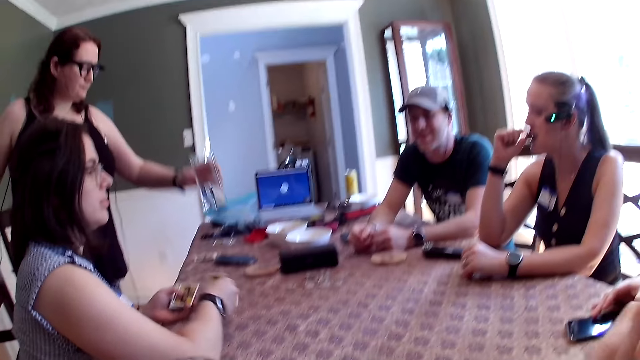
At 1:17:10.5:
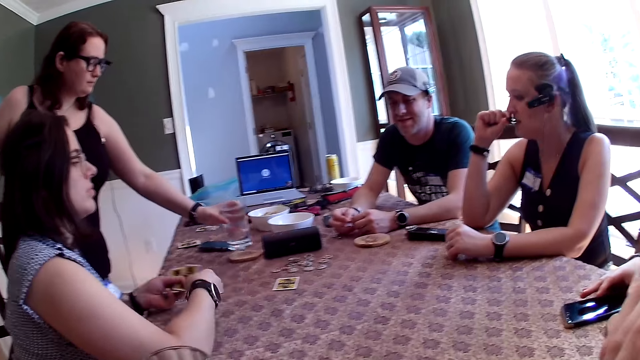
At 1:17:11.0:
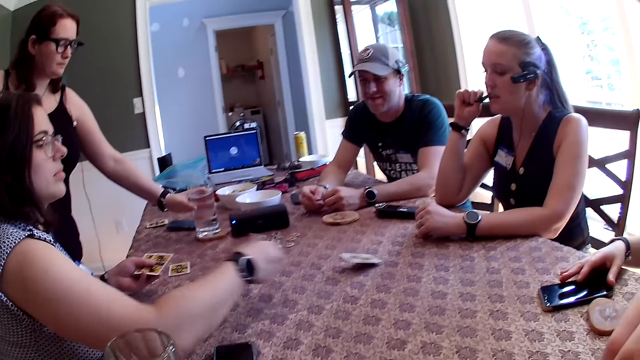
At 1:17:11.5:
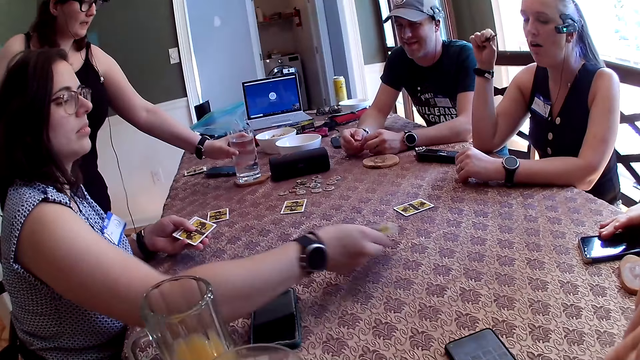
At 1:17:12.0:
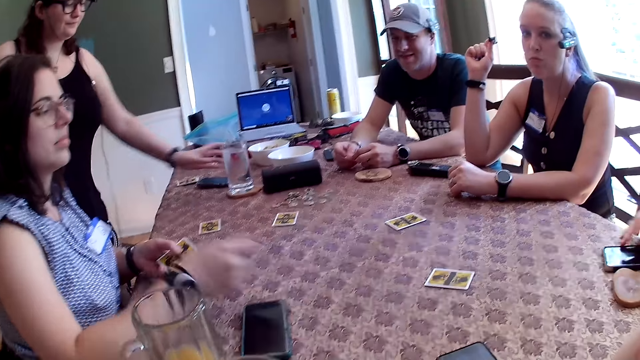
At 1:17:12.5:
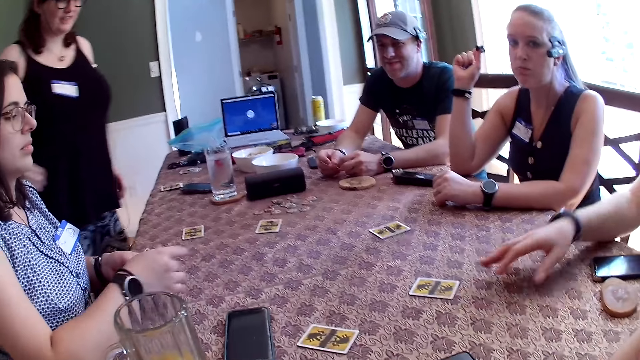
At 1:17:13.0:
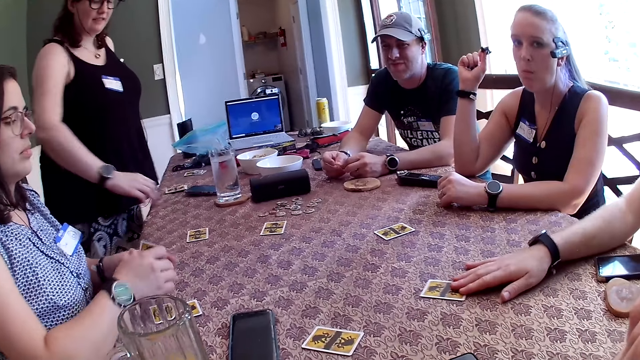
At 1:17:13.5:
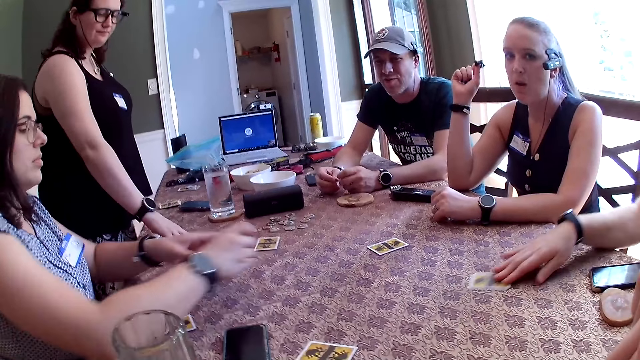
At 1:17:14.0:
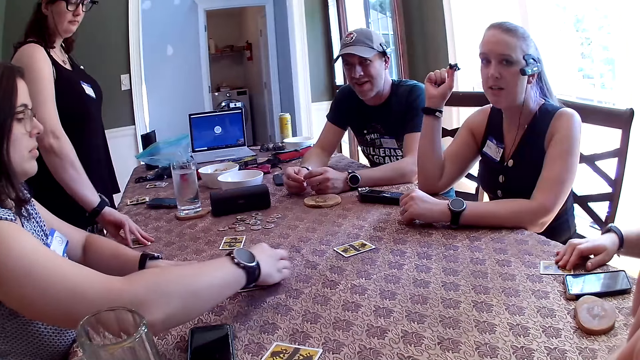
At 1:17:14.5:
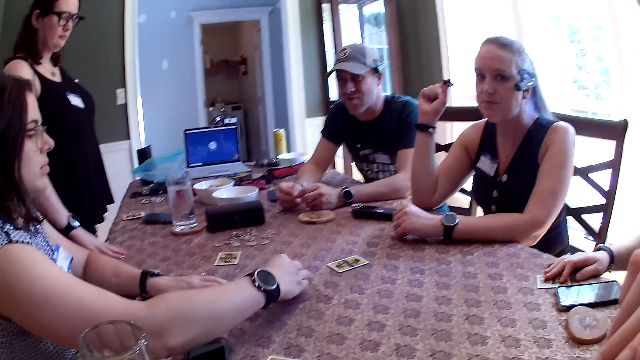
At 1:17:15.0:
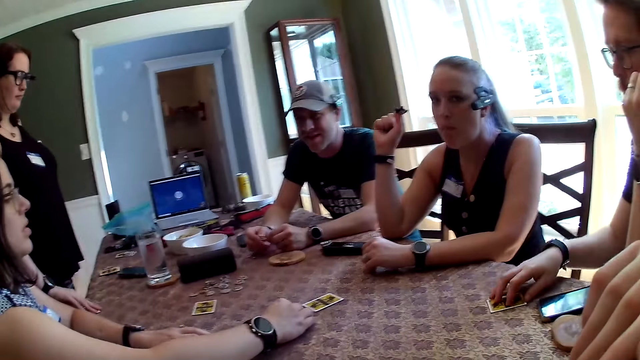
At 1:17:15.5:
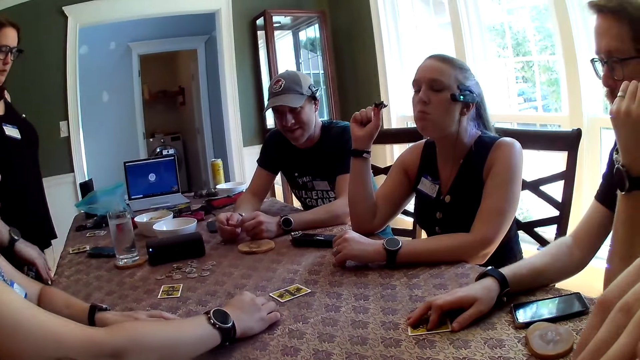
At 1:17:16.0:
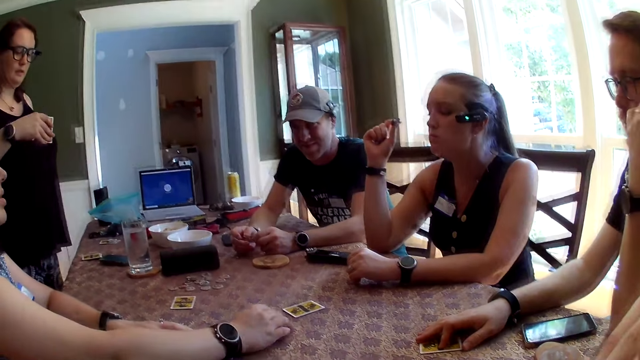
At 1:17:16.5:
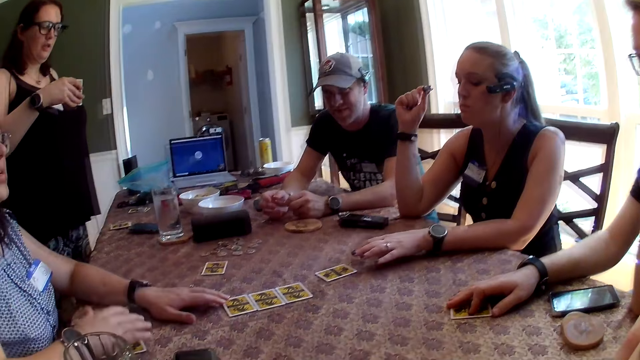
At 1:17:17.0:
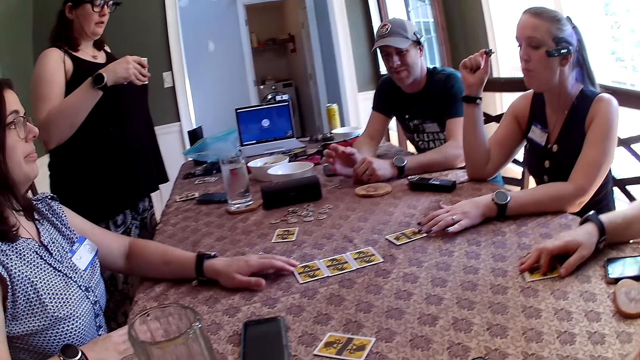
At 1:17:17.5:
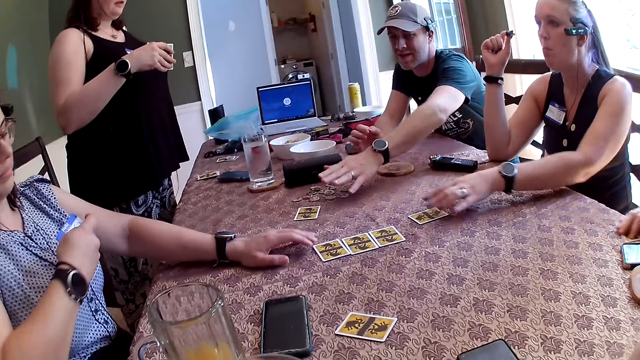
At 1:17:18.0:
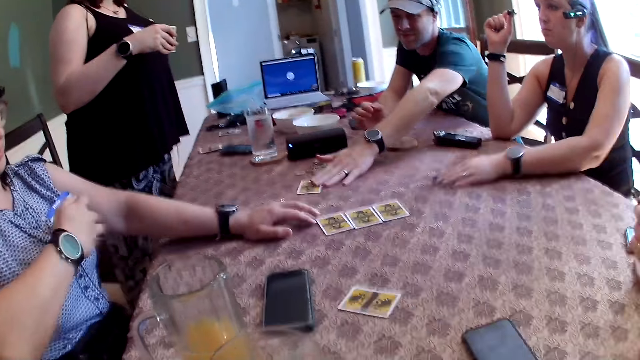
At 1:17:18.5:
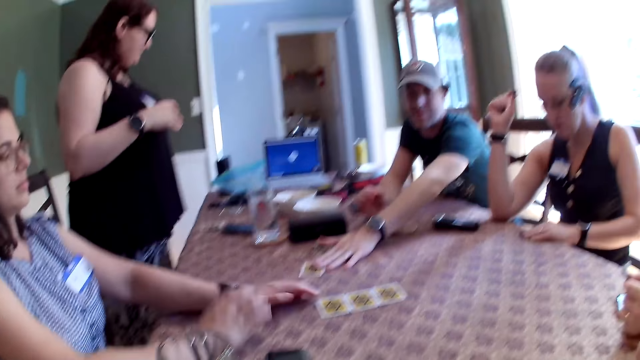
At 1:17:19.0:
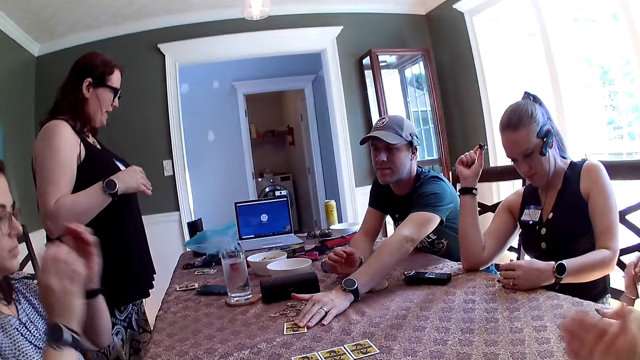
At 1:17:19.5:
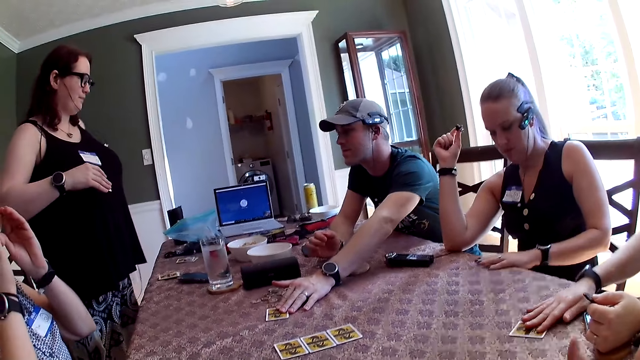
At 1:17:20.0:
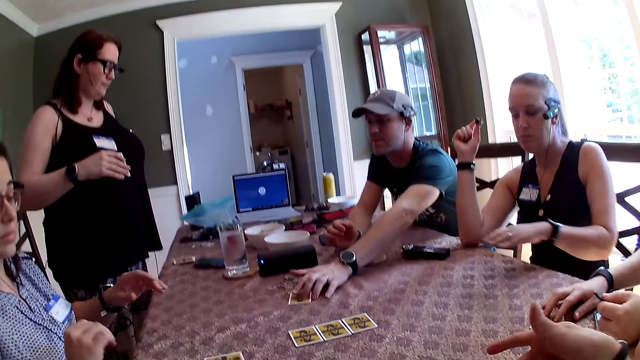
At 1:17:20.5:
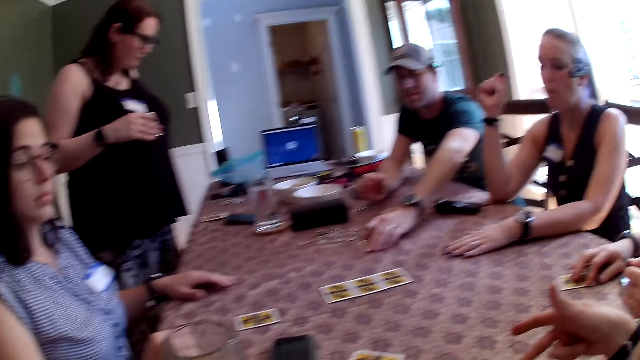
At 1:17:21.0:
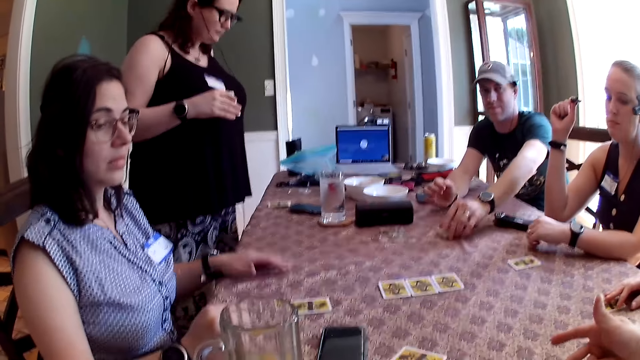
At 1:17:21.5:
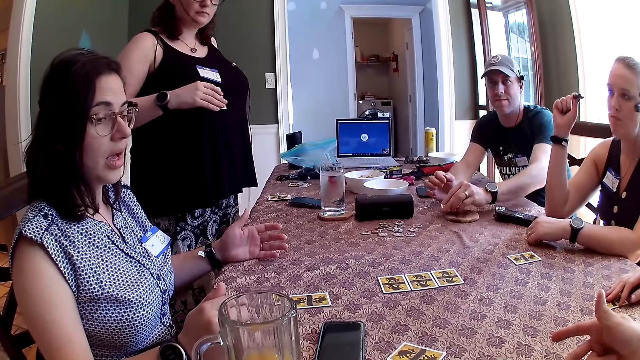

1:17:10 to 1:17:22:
A woman drops a card on the table with her right hand. A man moves a cellphone on the table with his right hand. The woman drops a card on the table with her right hand. Another woman drops the cup in her left hand on a coaster on the table. The first woman drops a card on the table with her right hand. She does so repeatedly. The man moves the card on the table with his right hand. The second woman picks up the card on the table with her right hand. The first woman spreads the cards on the table with both hands. A third woman moves the card on the table with her left hand. The first woman picks up a card on the table with her right hand. Another man touches the card on the table with his left hand. The first woman drops the card in her right hand on the table. She touches her glasses with both hands. The first man drops the card in his right hand on the table. The other man picks up the card with his left hand. The third woman drops the card in her left hand on the table.

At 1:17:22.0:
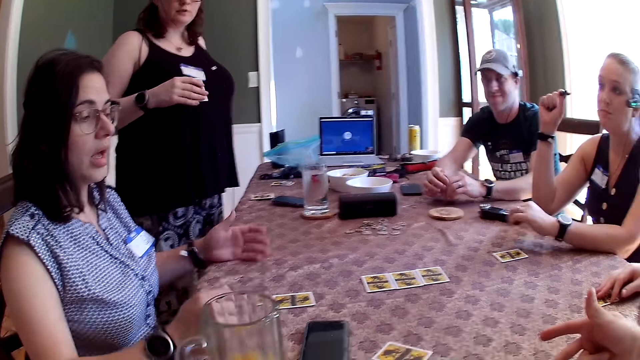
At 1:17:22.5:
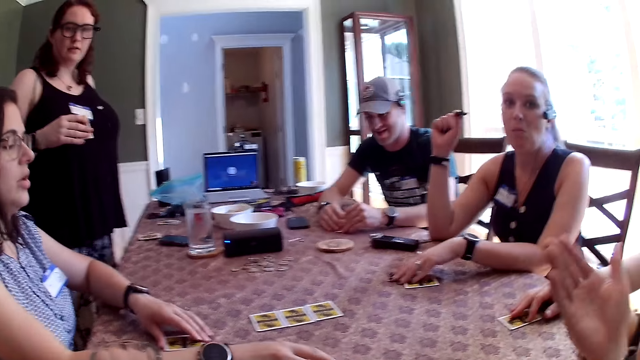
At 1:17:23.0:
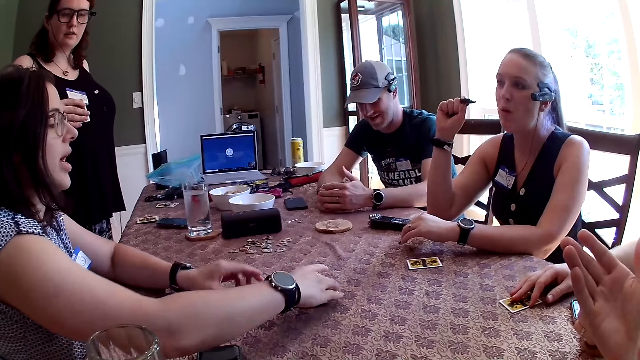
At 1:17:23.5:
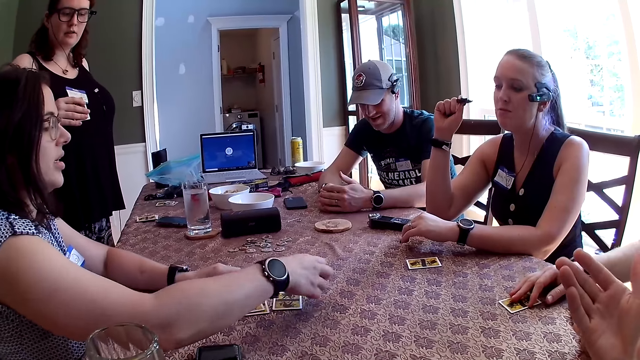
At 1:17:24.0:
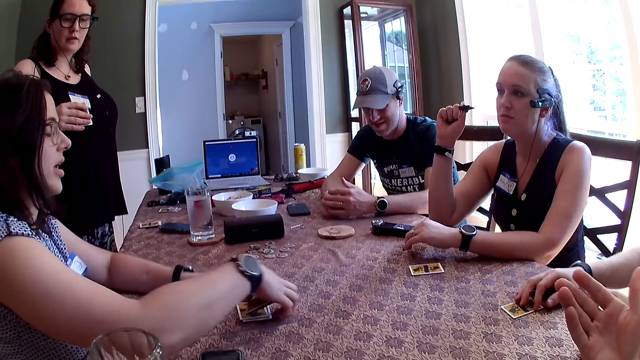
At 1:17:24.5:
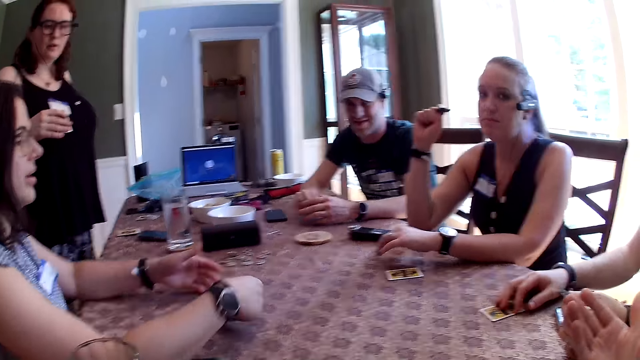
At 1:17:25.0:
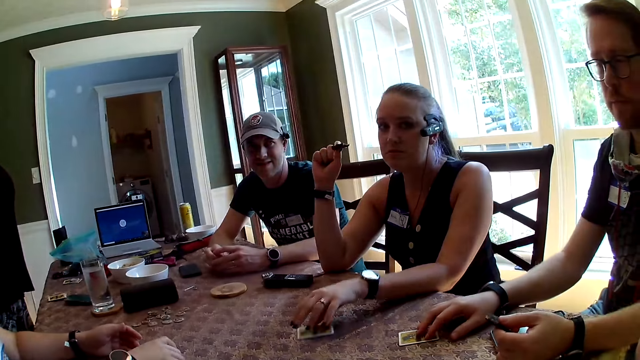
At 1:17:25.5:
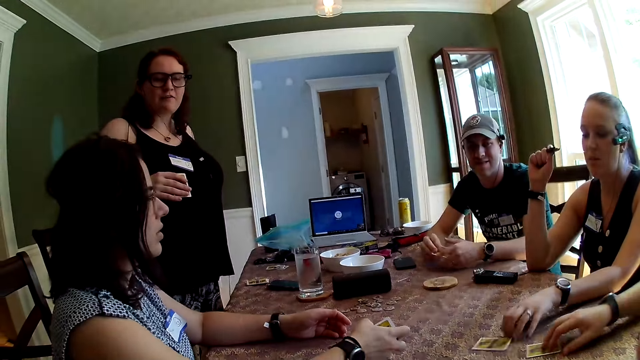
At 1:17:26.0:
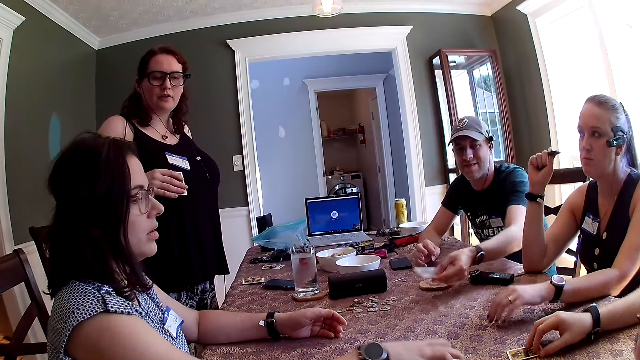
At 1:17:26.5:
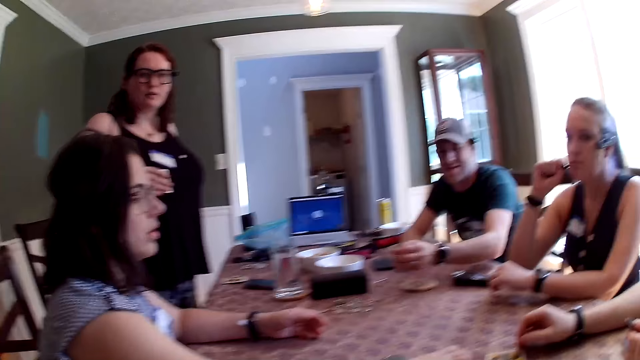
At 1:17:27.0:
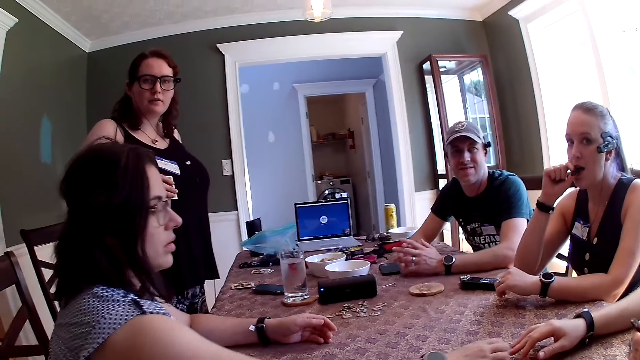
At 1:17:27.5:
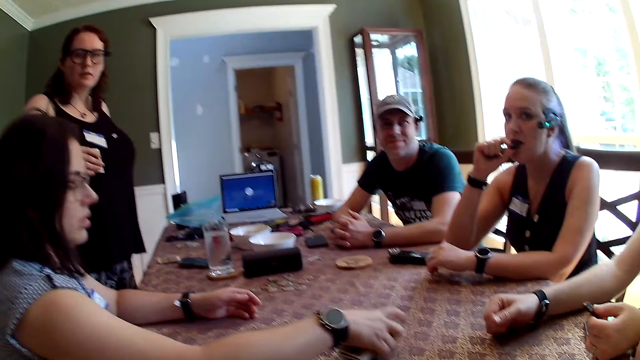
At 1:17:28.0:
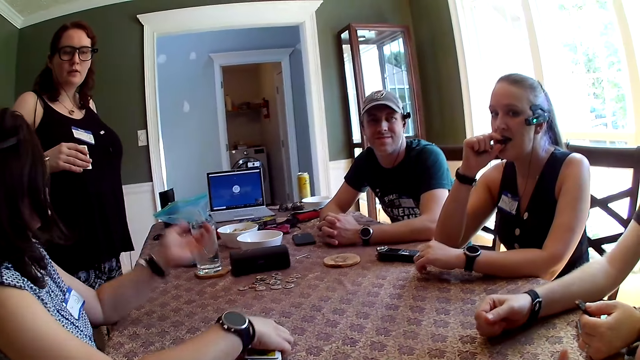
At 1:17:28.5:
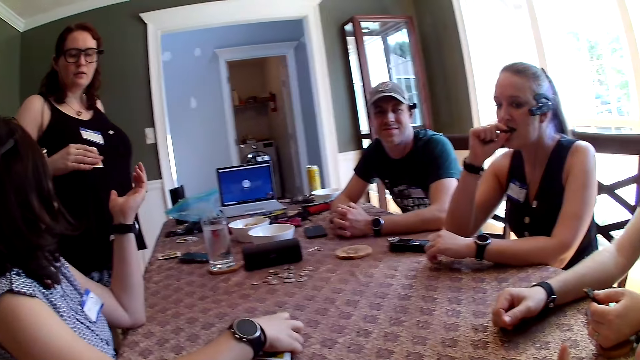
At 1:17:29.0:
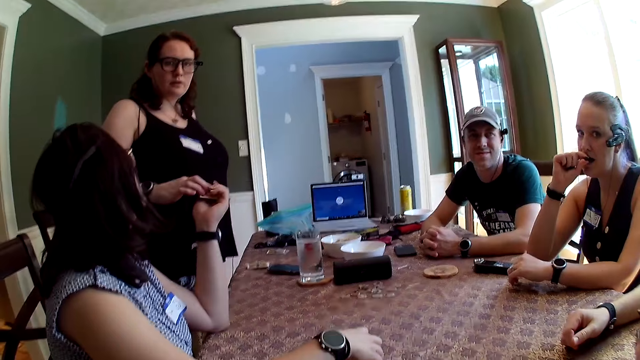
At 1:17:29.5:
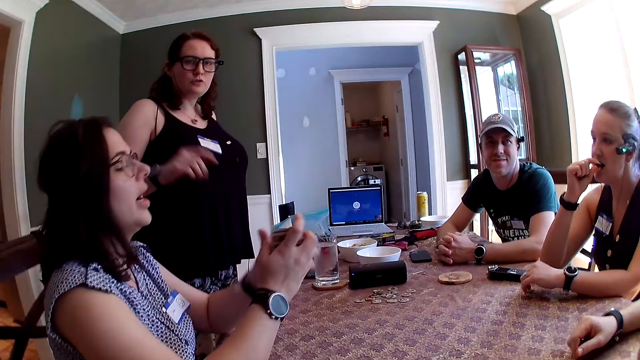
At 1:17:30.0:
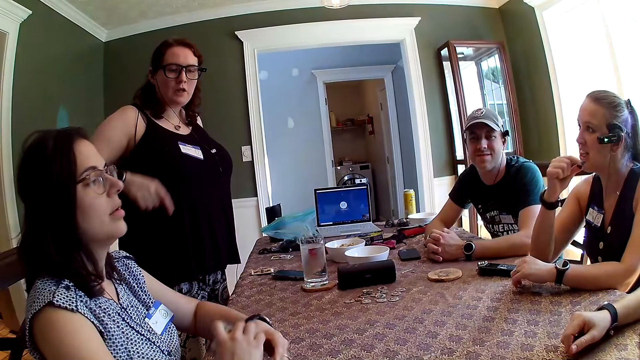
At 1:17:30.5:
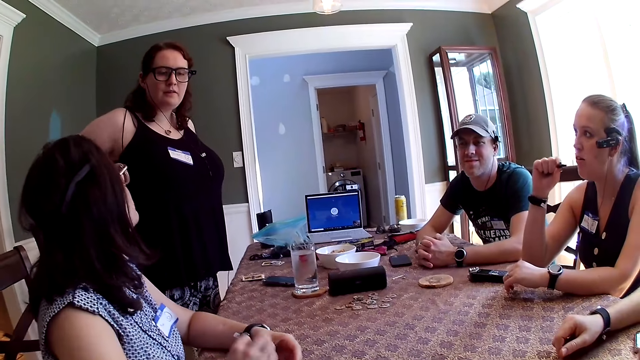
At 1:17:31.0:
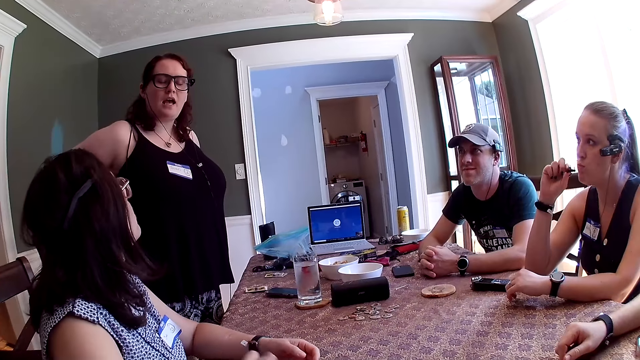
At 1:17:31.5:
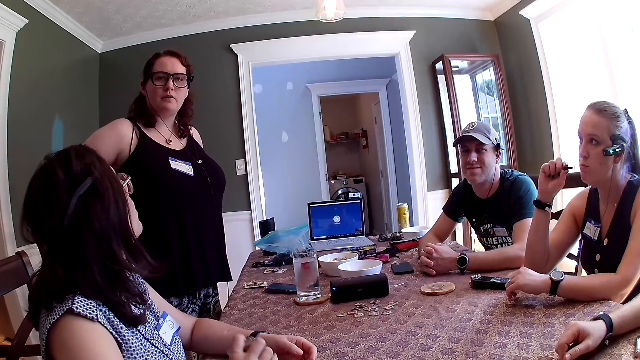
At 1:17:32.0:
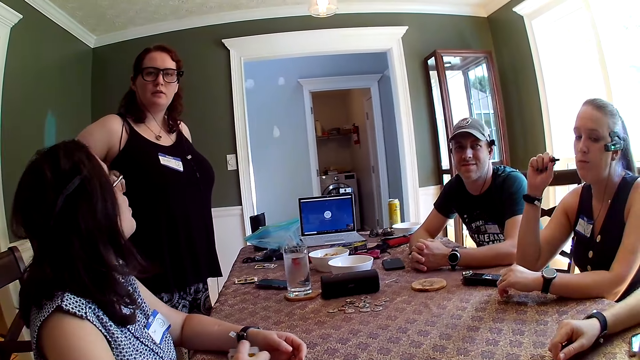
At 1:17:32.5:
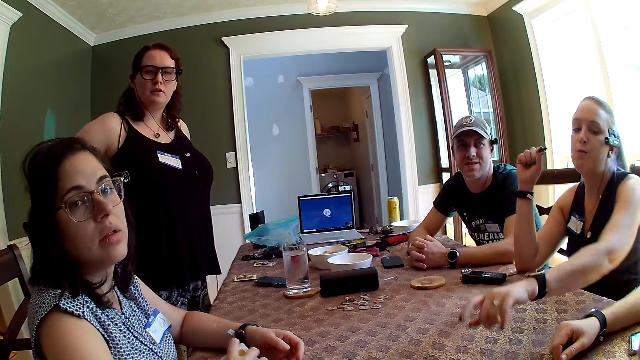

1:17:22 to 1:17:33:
A woman gathers the cards on the table with both hands. Another woman slides the card on the table with her left hand. A man slides the card on the table with his right hand. Another man throws the card in his left hand on the table. The second woman eats the jerky in her right hand. A third woman hands the card in her right hand to the first woman. The first woman adds the card in her left hand to the stack of cards in her right hand. She hits the cards in her right hand on the table.
